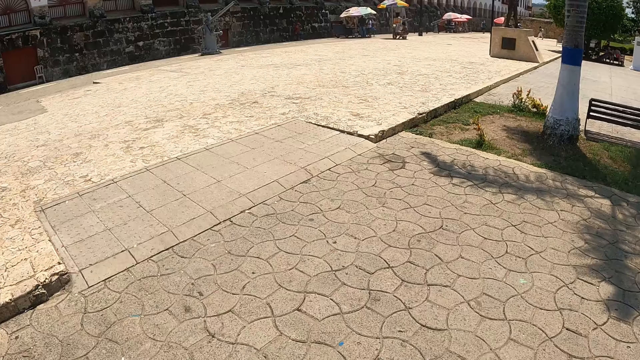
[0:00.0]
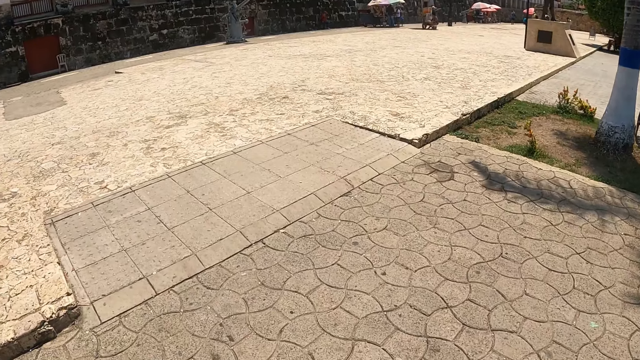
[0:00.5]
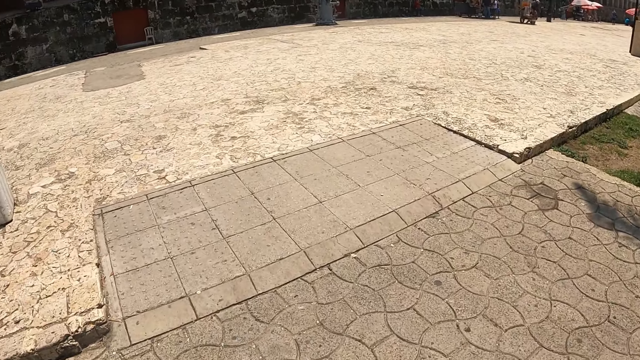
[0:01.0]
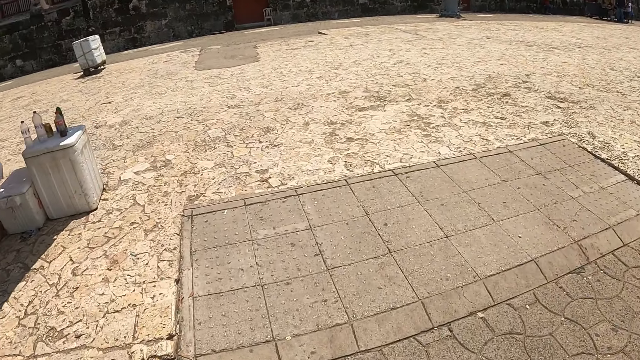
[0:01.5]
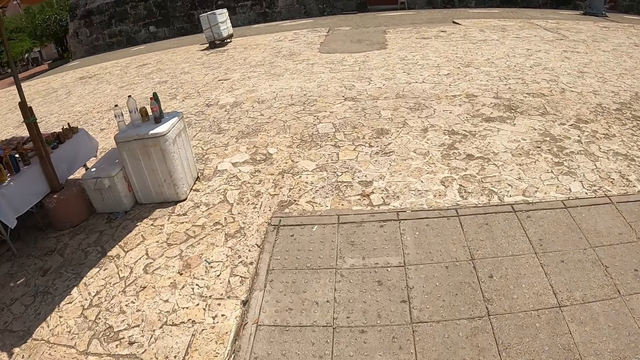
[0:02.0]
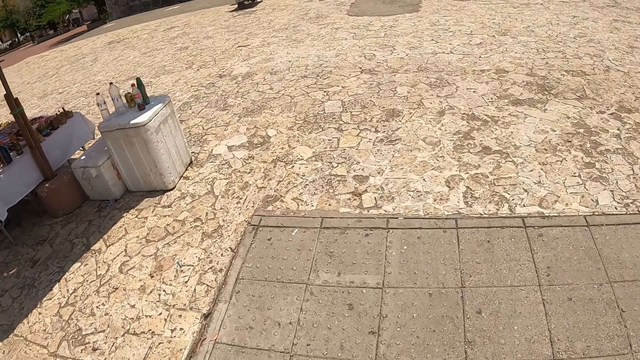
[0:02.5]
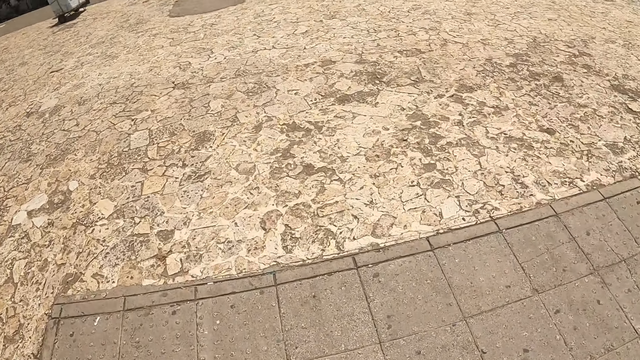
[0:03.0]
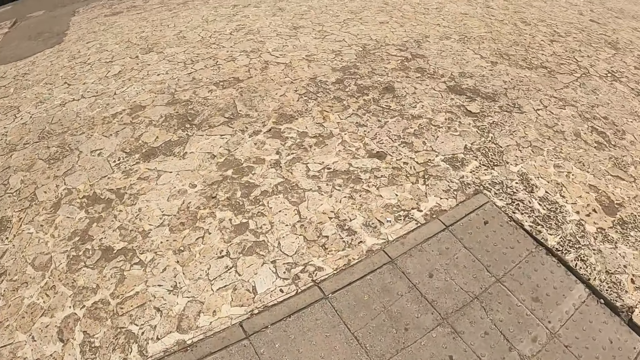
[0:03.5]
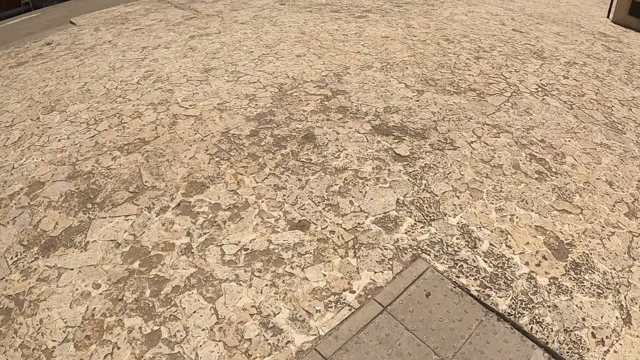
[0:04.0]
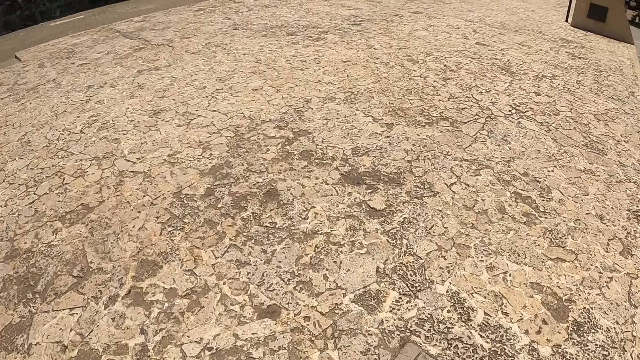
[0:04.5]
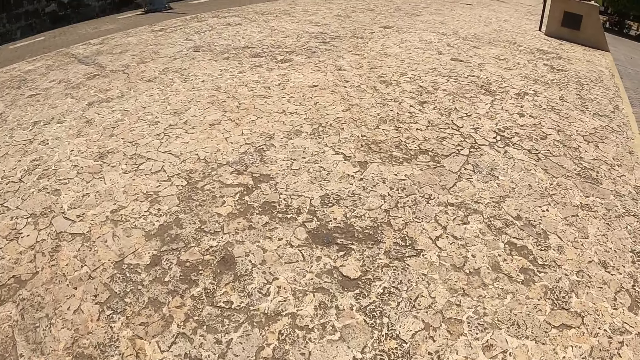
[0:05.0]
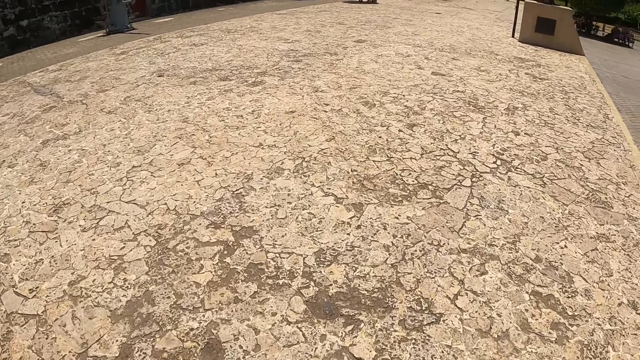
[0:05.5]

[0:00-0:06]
The camera wearer walks on the street or driveway.

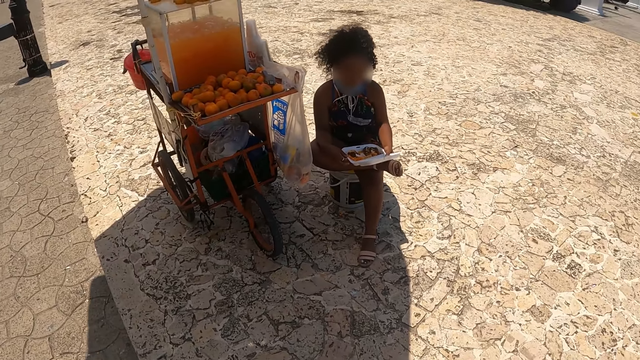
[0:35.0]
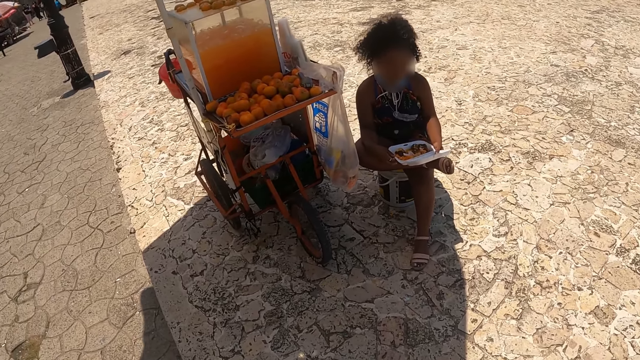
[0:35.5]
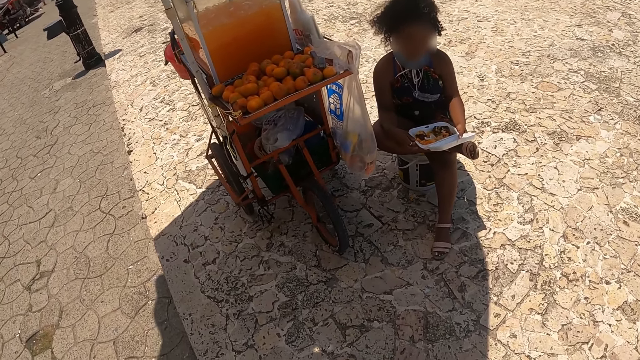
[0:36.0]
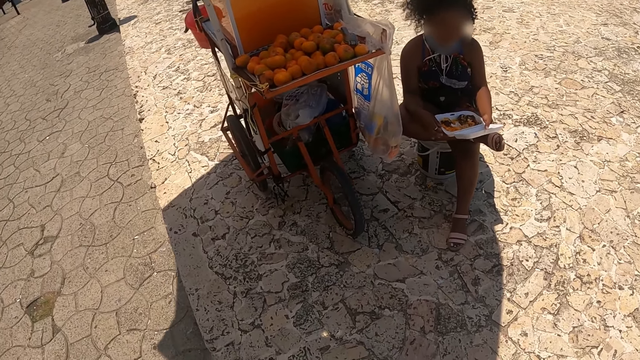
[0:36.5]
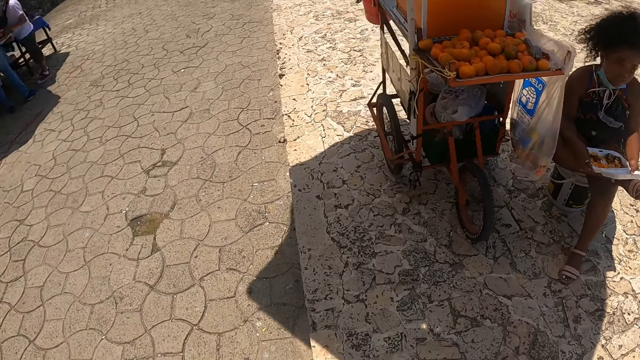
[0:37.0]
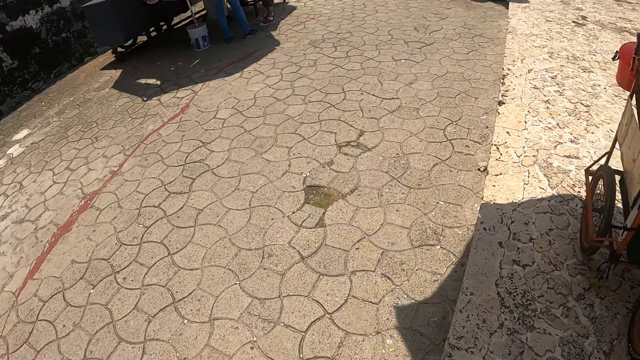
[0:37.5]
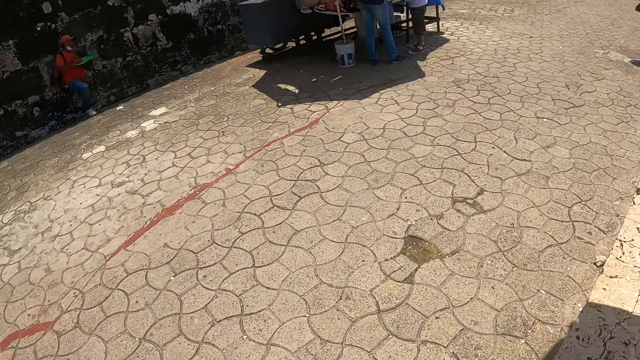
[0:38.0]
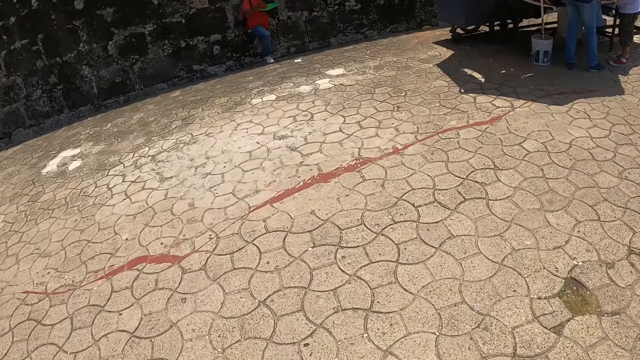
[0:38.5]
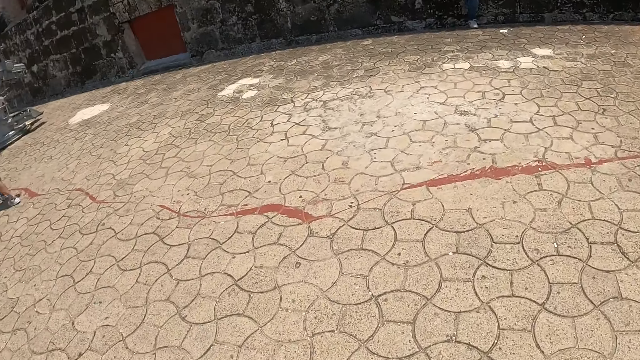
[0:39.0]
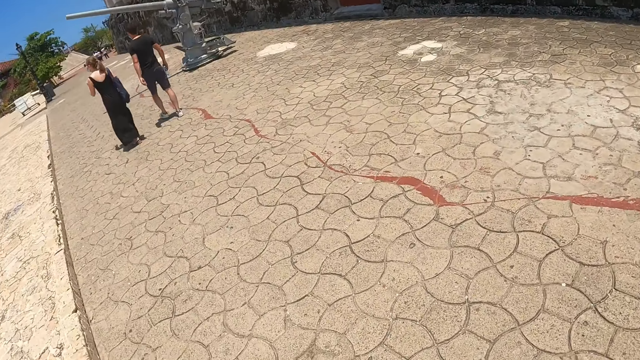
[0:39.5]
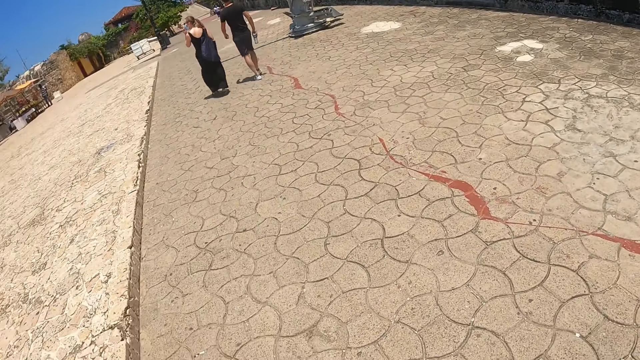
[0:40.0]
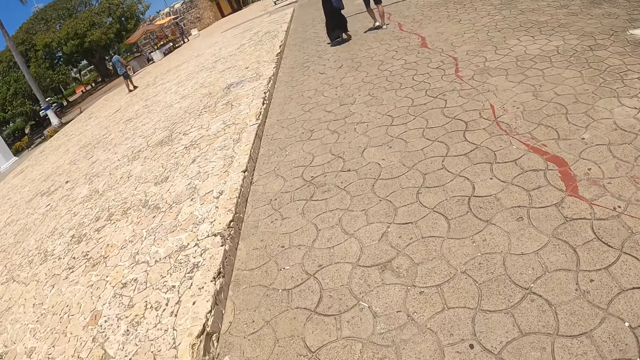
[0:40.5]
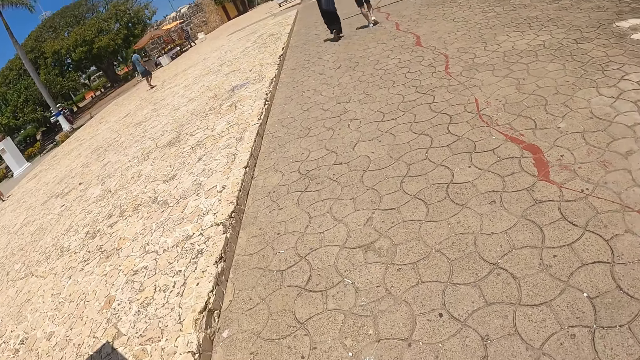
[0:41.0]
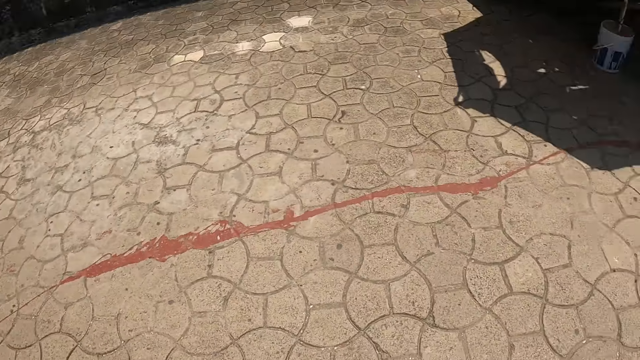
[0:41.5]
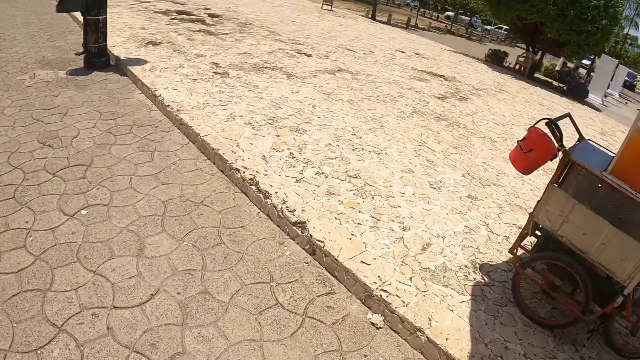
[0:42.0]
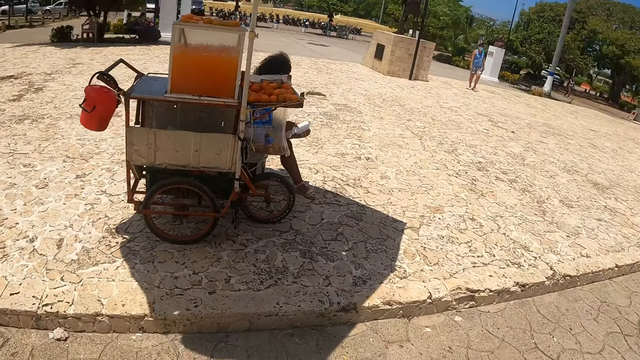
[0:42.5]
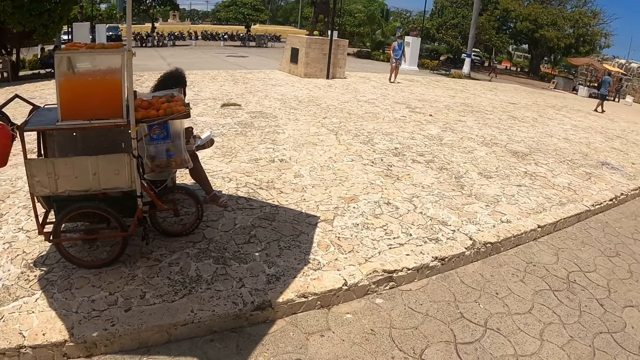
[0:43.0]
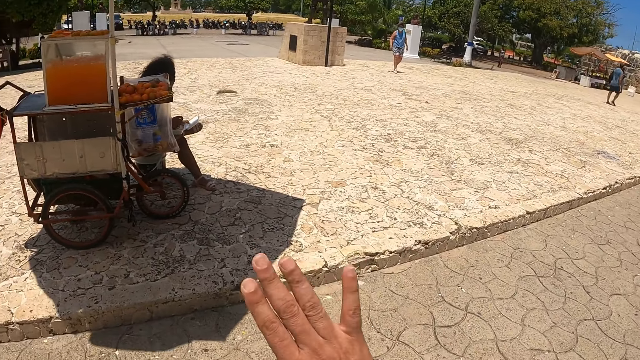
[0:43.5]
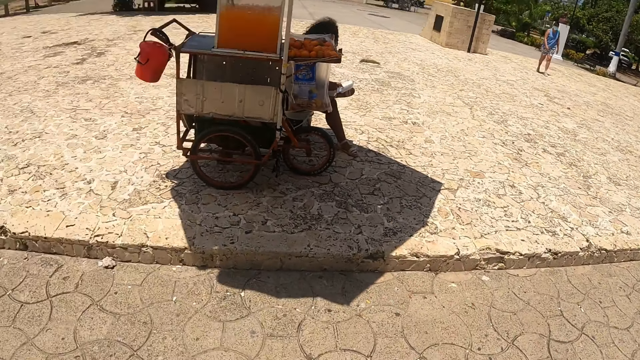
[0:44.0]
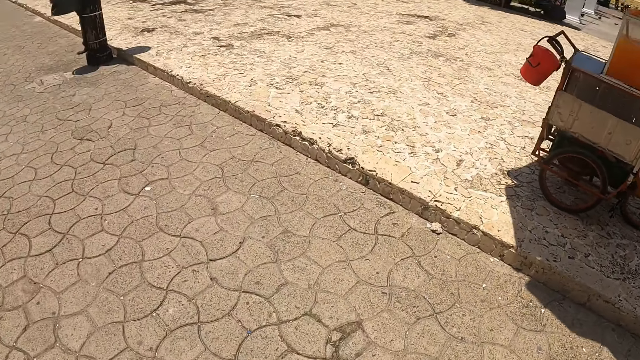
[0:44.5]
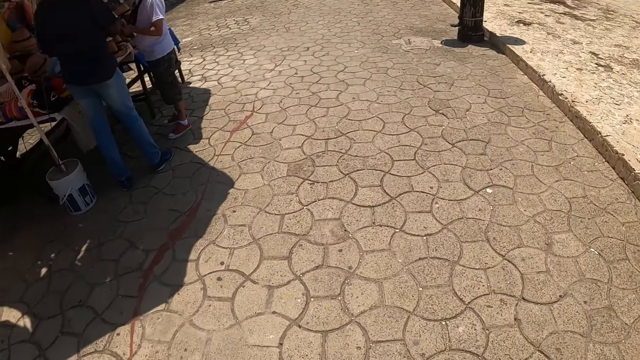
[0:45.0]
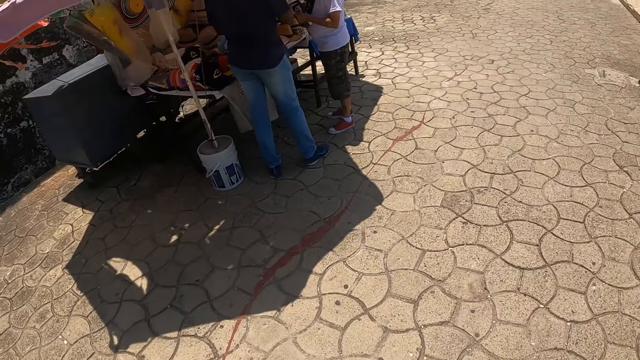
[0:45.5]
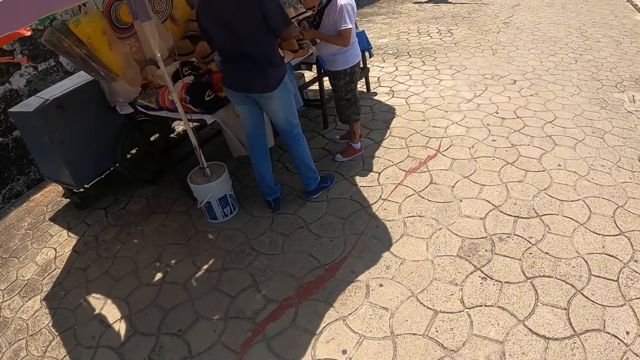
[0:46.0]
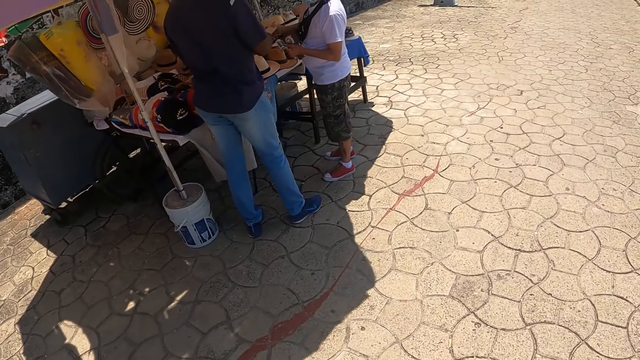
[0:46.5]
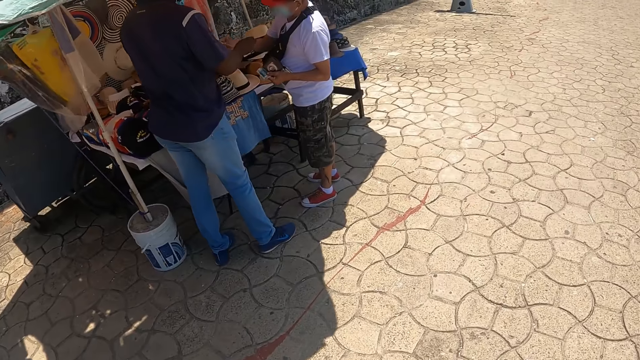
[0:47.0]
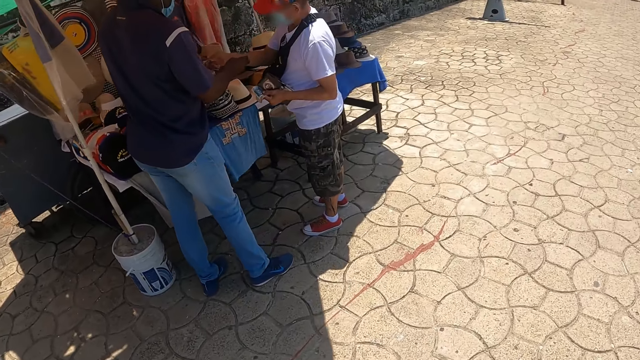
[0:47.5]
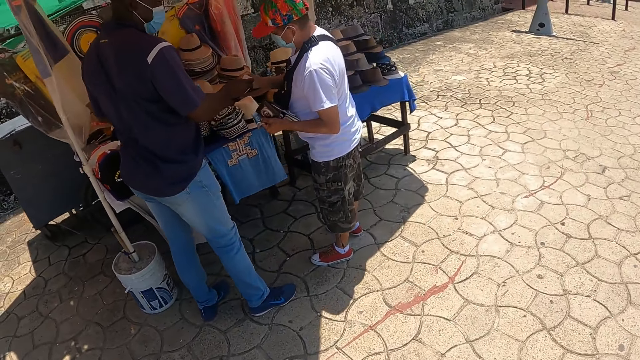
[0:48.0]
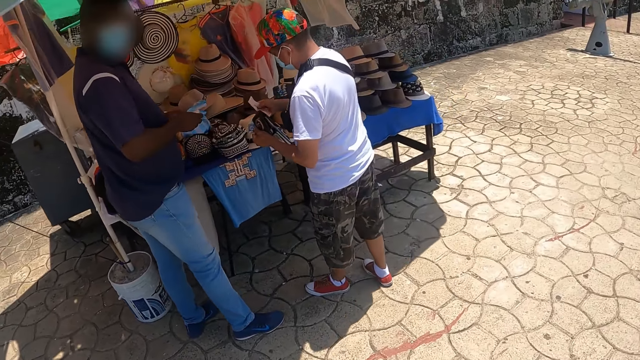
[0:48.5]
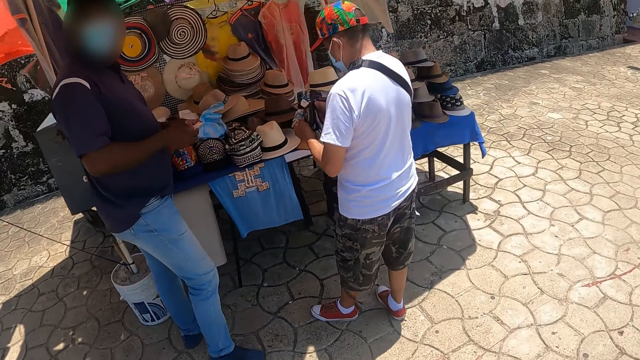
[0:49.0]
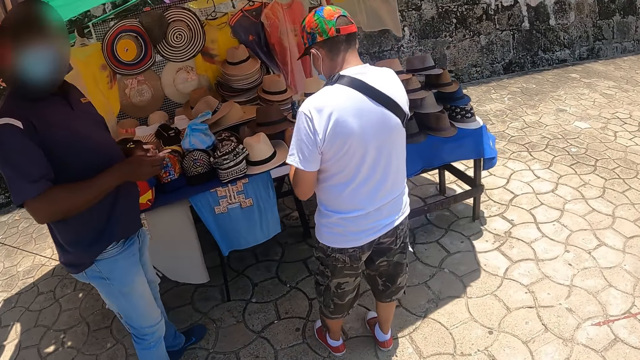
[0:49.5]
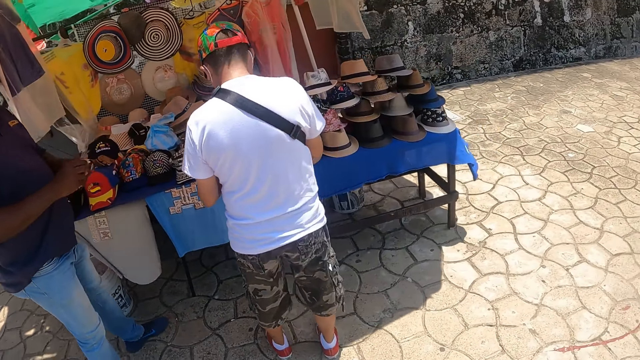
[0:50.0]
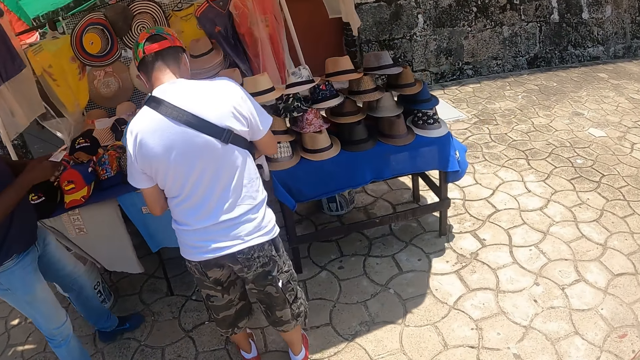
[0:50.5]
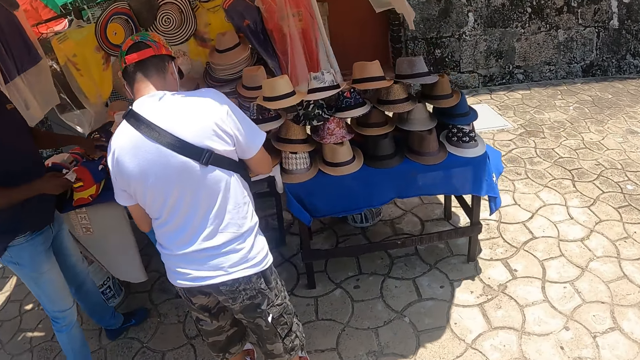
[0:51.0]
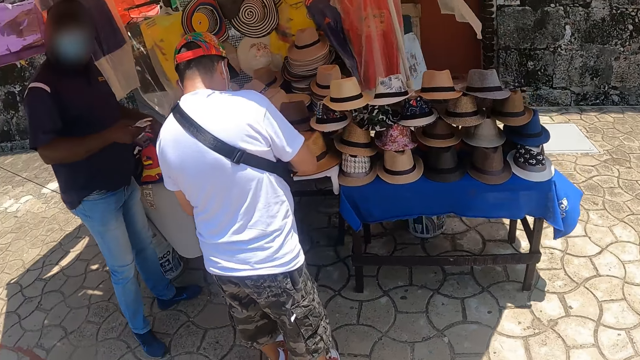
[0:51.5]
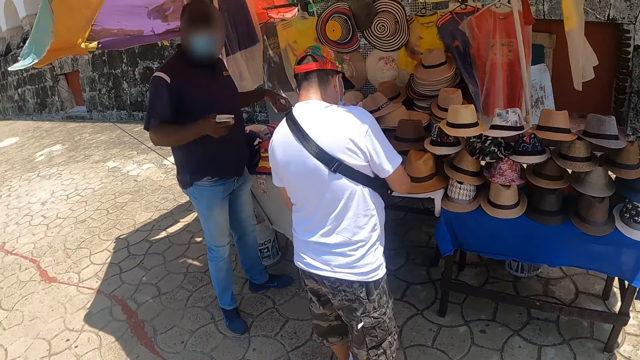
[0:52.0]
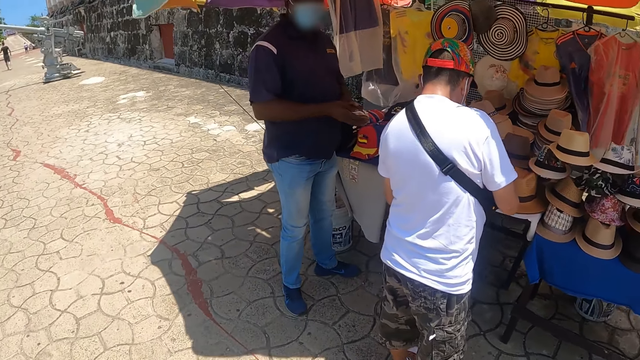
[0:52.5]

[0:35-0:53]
The camera wearer looks around the street. They walk on the sidewalk. They interact with a person. They stand on the sidewalk.
